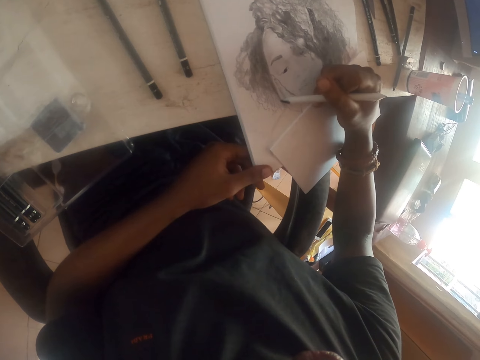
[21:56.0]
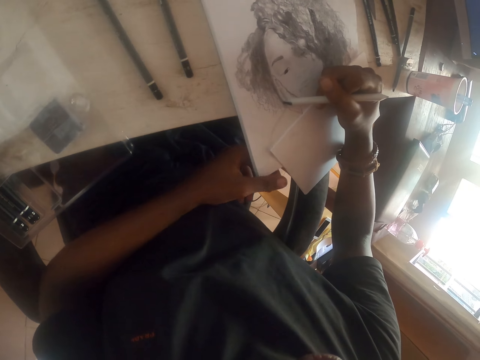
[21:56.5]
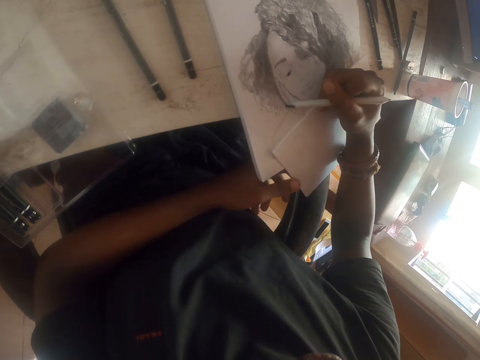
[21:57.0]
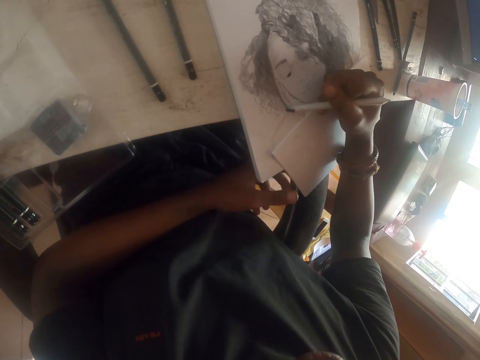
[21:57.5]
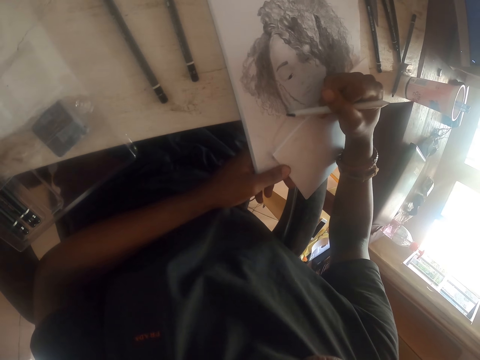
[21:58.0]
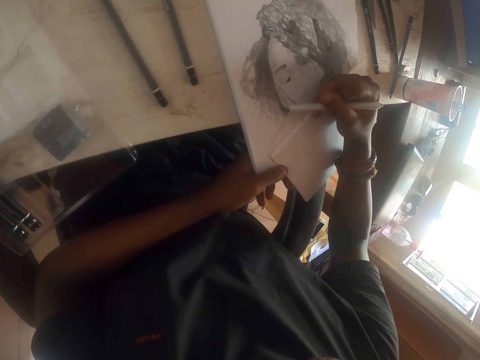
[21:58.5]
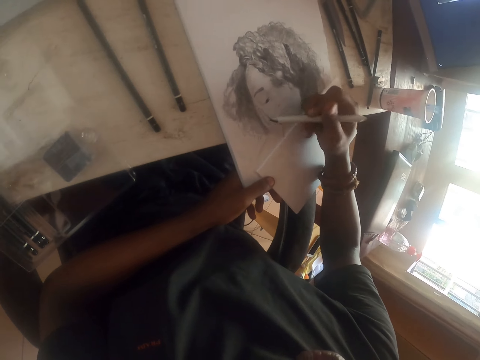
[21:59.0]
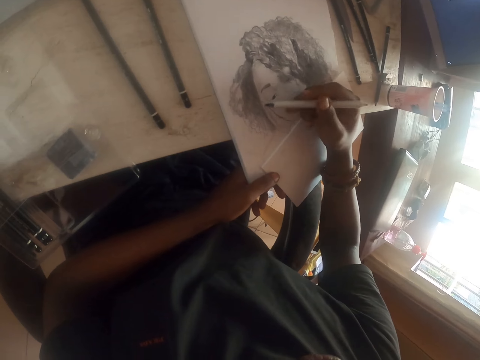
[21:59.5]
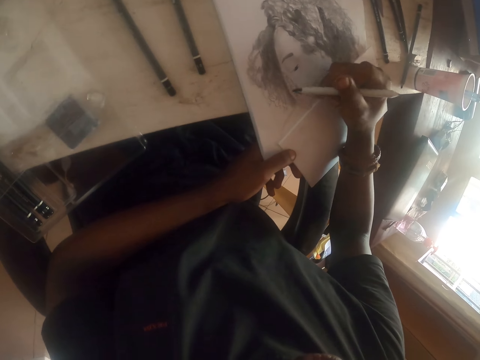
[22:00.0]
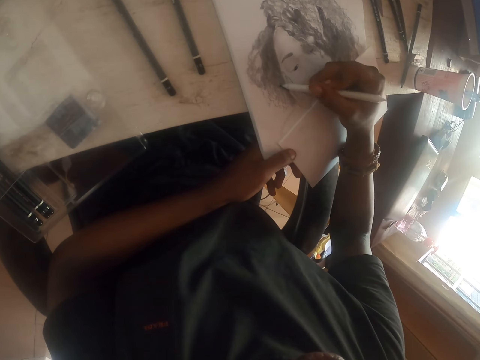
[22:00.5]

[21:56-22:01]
The camera wearer draws on the paper using a pen.

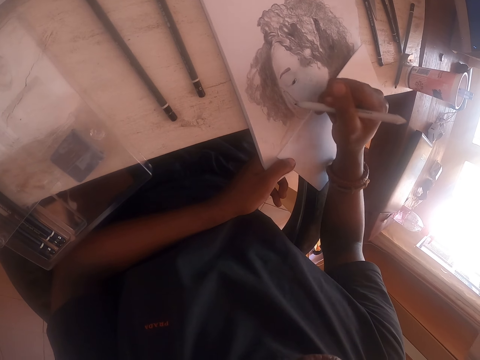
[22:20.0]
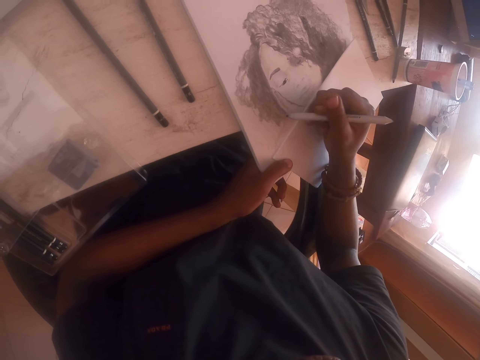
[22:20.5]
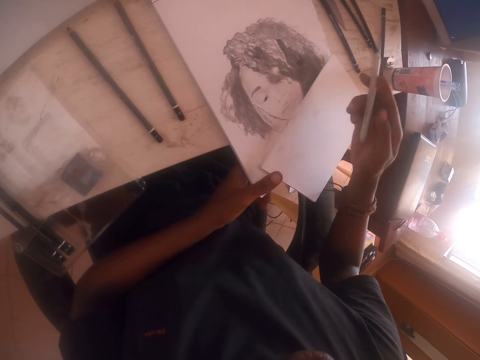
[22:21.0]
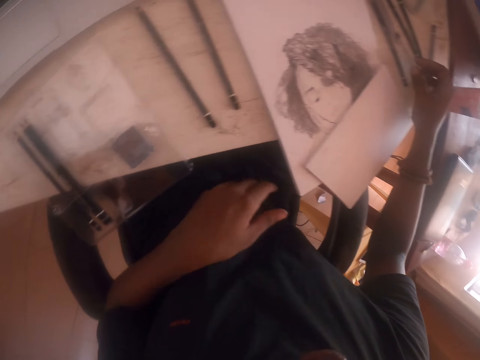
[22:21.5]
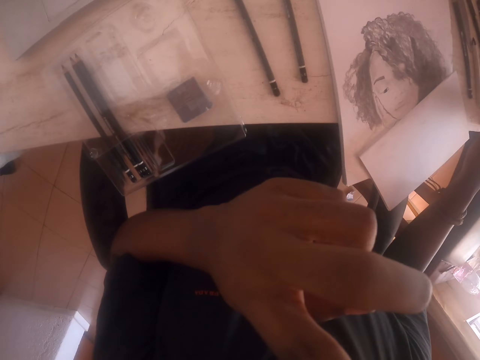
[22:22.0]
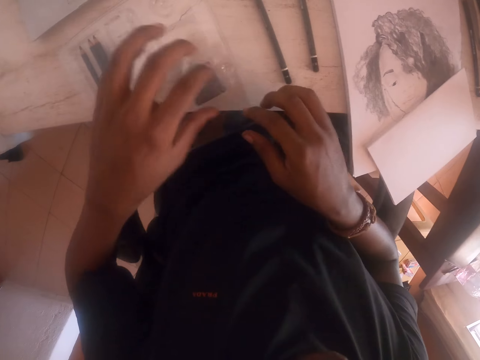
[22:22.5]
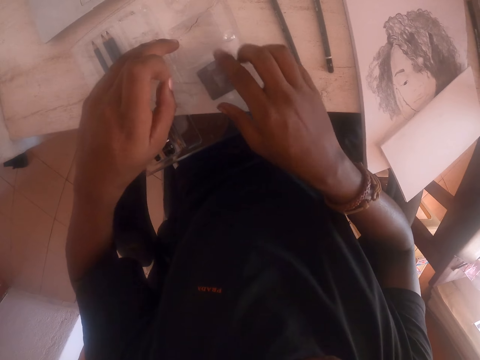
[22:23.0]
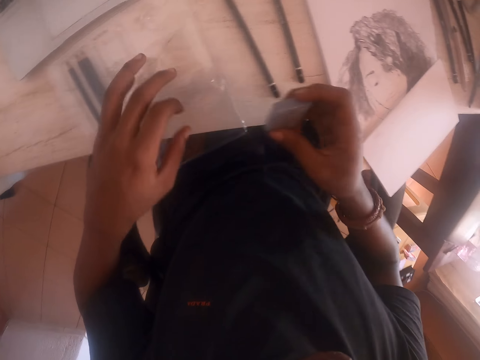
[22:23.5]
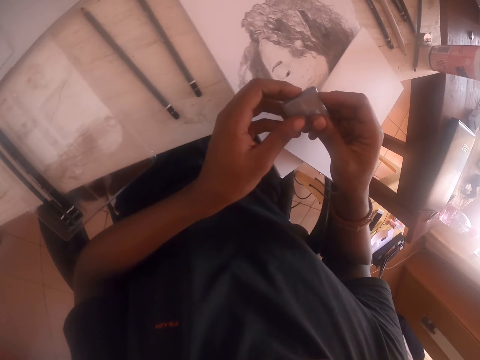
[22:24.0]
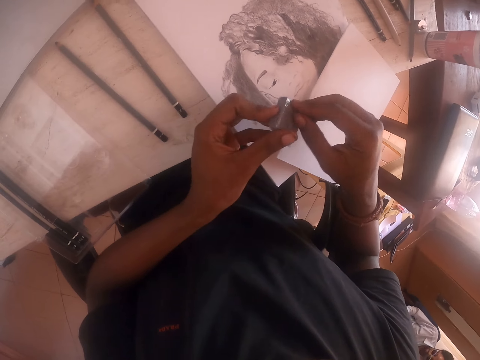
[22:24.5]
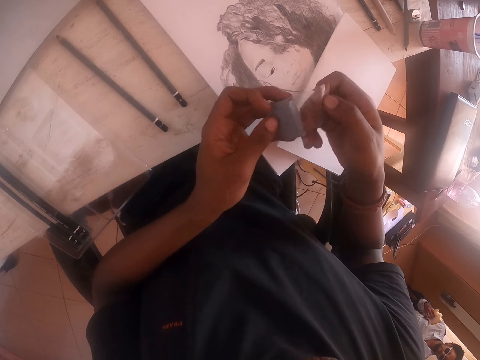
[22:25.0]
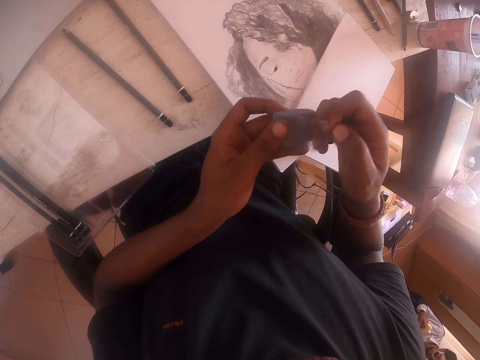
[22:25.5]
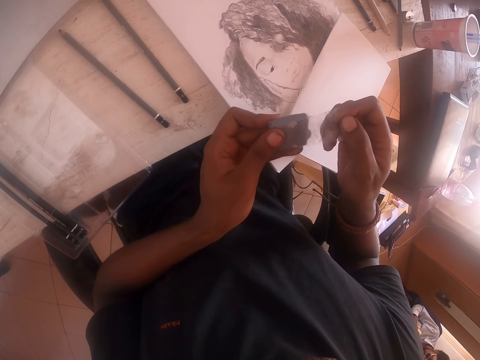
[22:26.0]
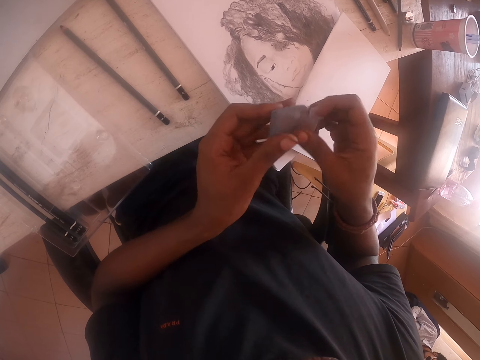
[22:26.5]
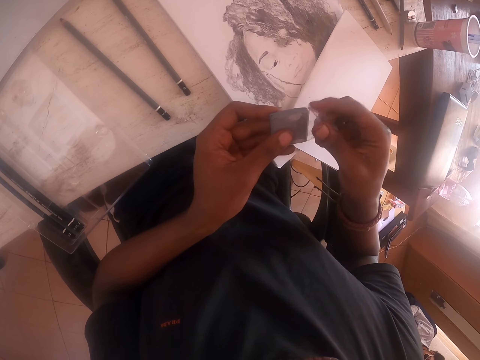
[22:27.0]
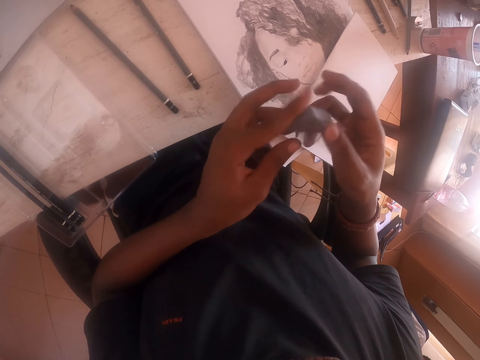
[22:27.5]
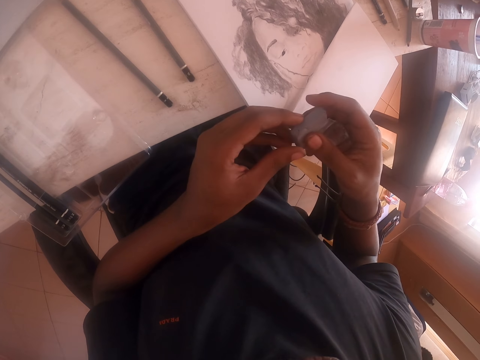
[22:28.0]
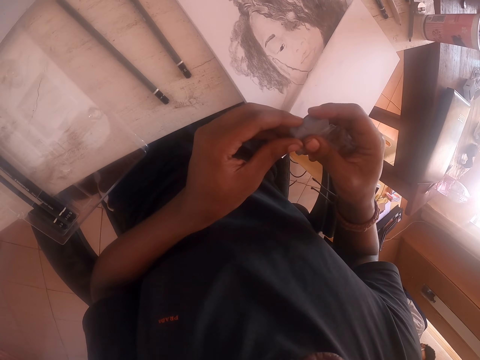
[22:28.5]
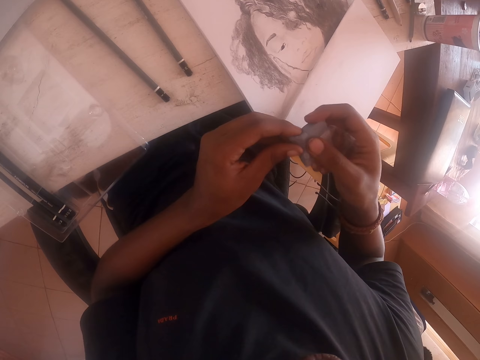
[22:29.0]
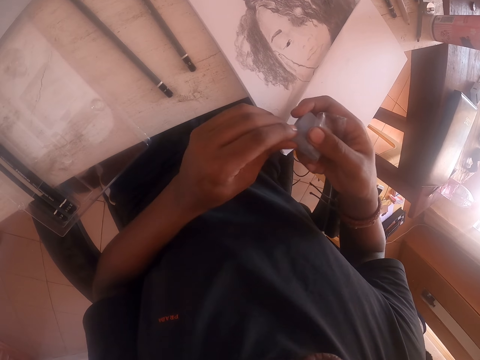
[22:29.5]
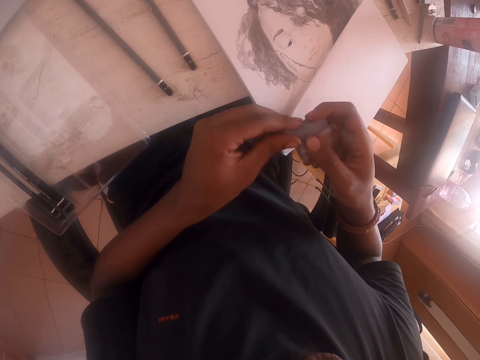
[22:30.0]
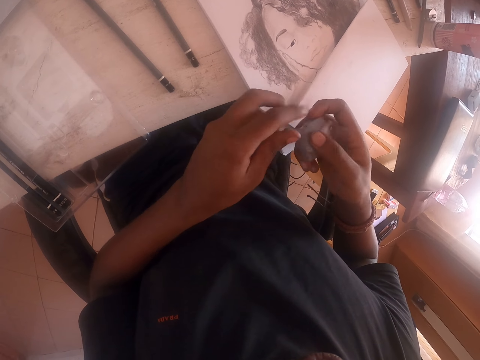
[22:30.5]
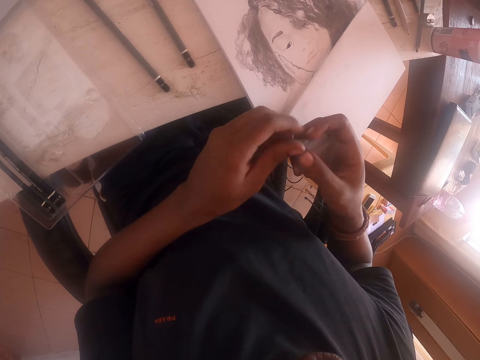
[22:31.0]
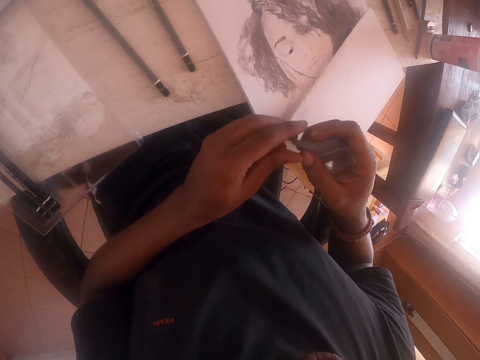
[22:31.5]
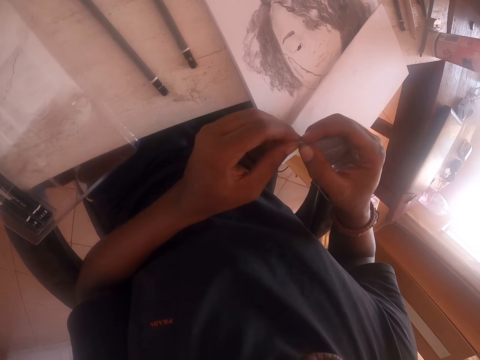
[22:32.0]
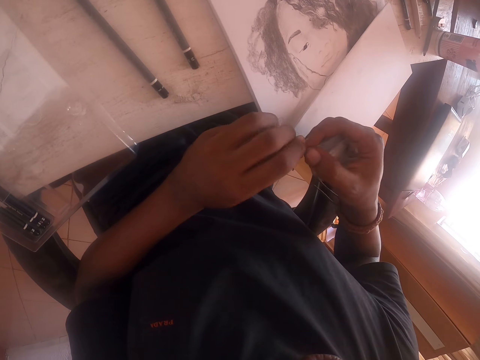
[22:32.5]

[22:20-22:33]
The camera wearer puts the pencil on the table. They touch something. They pick up a rubber or plasticine with the right hand. They hold the rubber with the left hand. They remove the polythene paper from the rubber. They pinch the plasticine. They fold the rubber with the left hand.

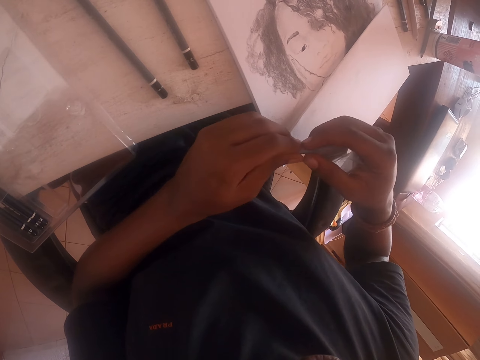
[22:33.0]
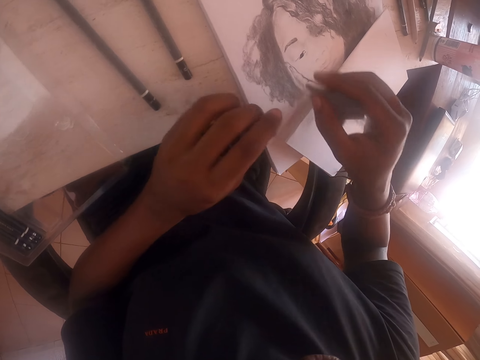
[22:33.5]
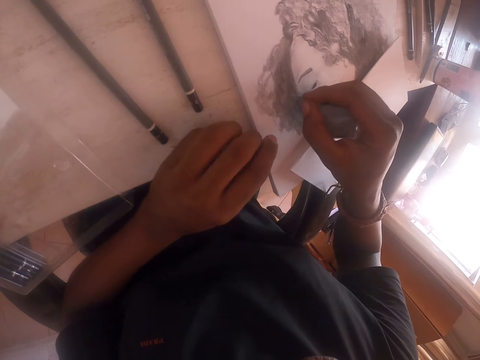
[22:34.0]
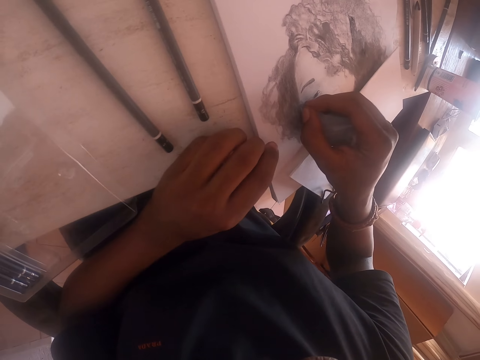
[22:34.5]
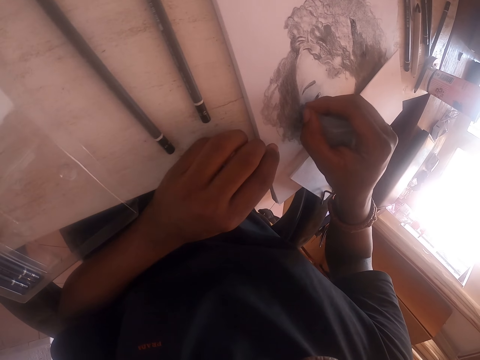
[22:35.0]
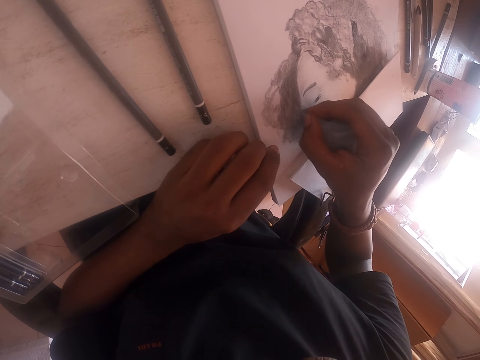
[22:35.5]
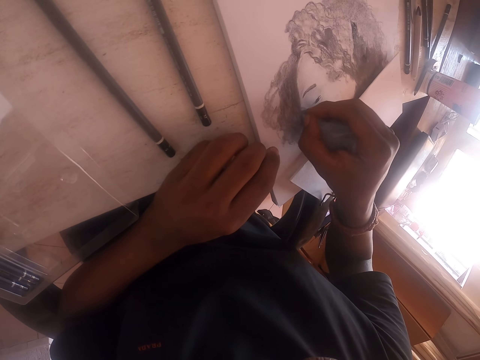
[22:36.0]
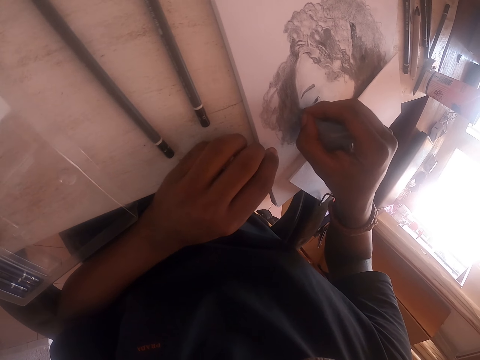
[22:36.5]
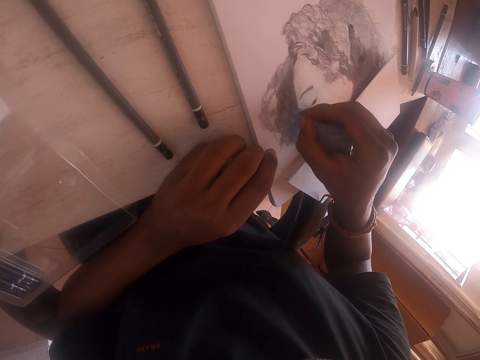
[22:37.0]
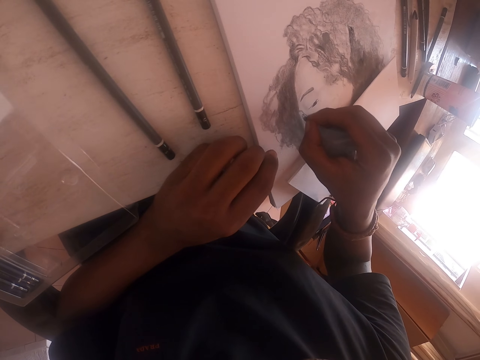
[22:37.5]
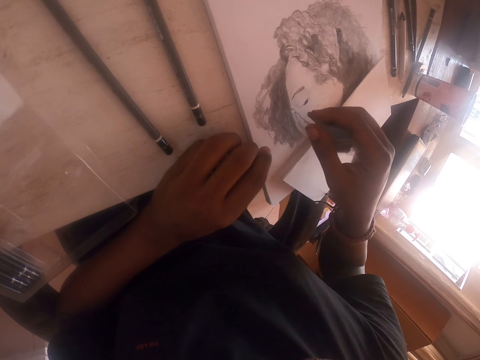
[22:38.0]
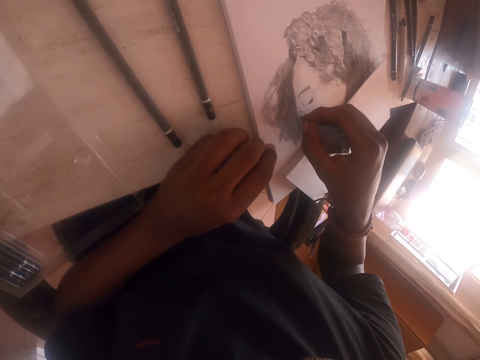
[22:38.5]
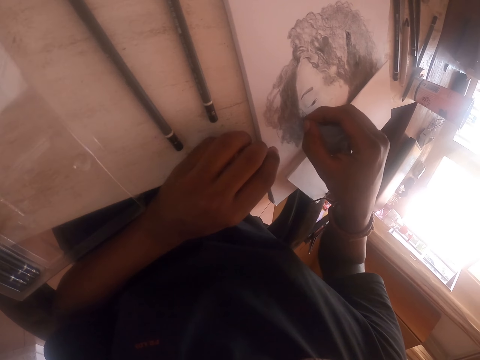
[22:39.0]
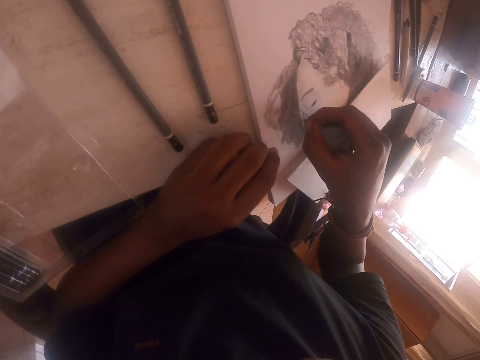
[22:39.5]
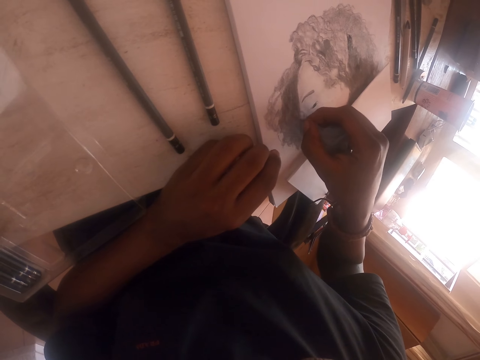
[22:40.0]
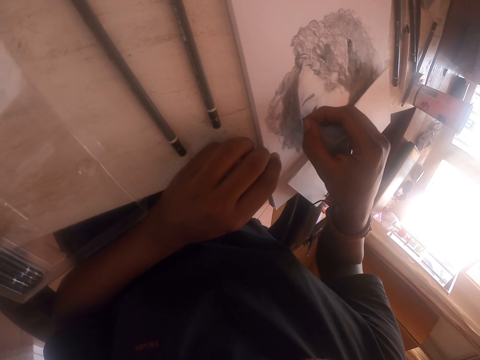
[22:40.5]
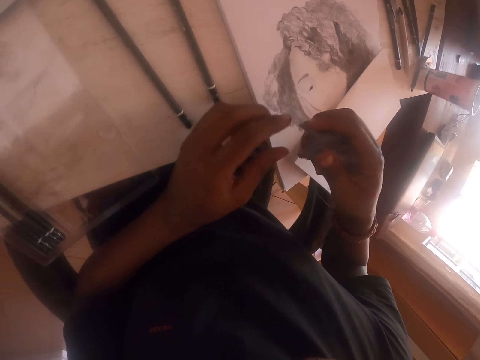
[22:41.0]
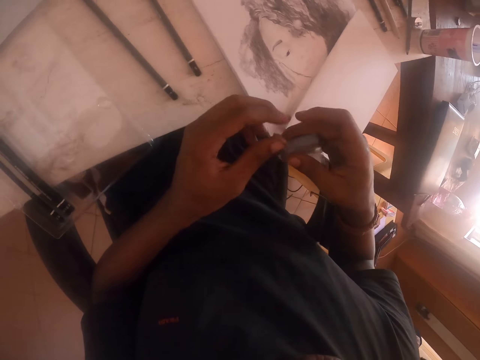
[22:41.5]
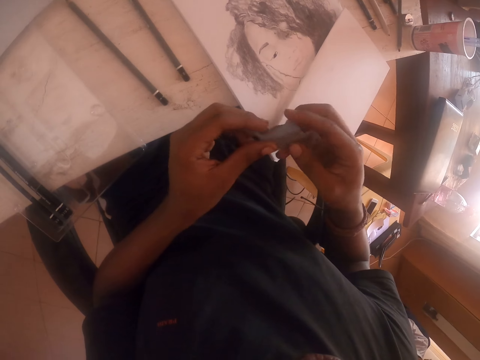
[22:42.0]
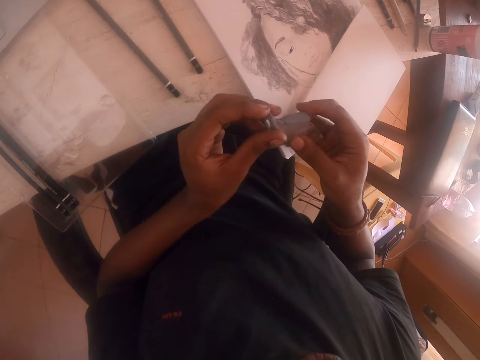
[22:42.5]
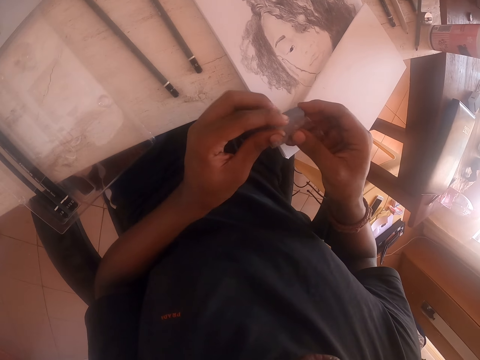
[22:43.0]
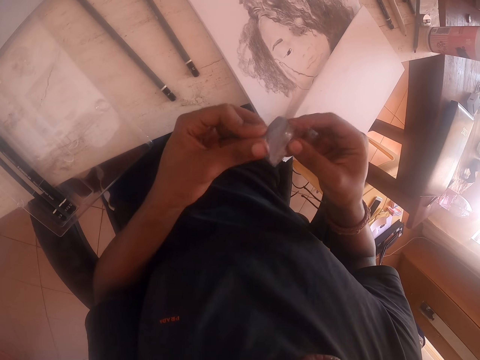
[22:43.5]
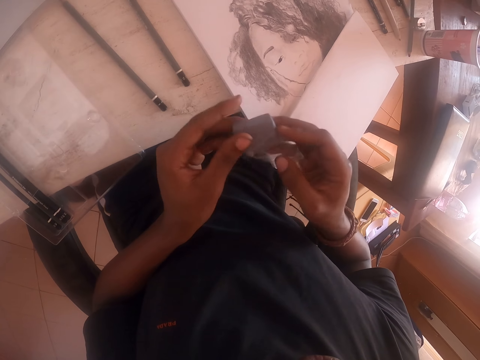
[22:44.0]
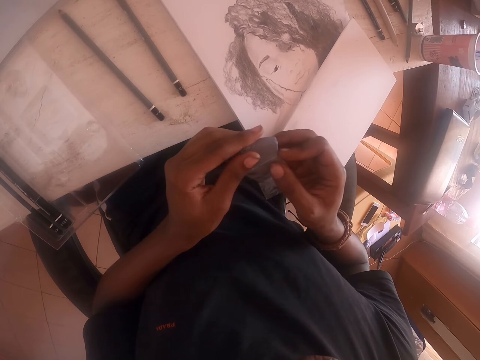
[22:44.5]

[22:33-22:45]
The camera wearer rubs the drawing using a rubber or plasticine. They fold the rubber with the left hand. They pinch the plasticine.
